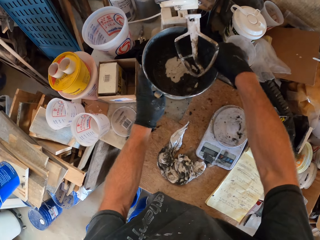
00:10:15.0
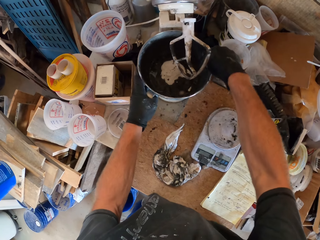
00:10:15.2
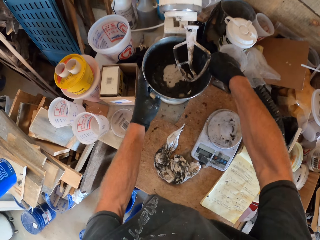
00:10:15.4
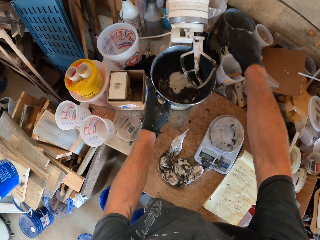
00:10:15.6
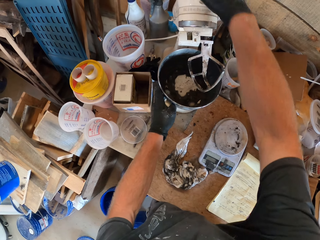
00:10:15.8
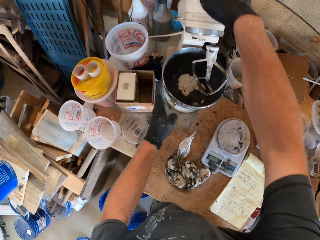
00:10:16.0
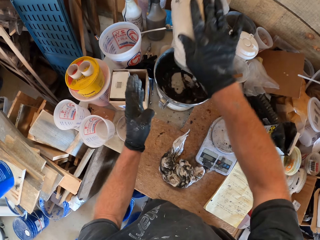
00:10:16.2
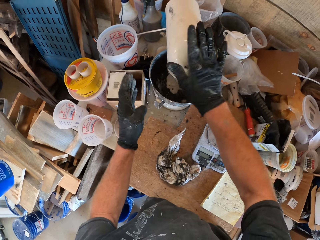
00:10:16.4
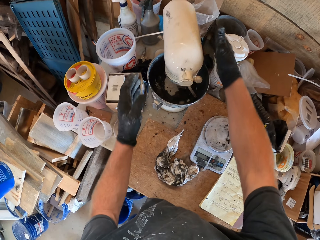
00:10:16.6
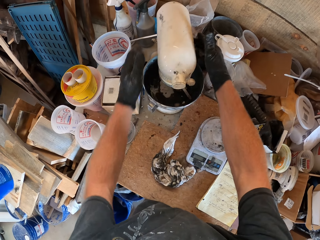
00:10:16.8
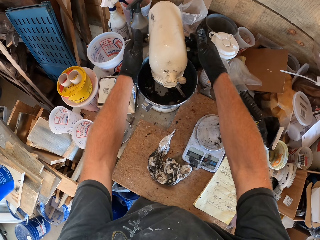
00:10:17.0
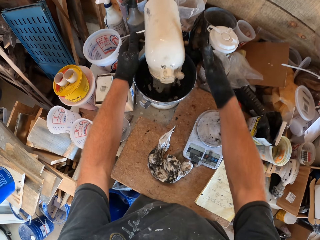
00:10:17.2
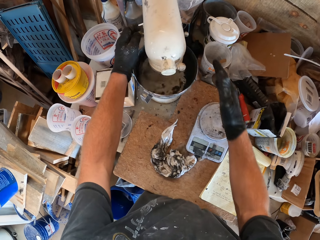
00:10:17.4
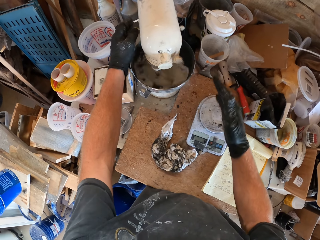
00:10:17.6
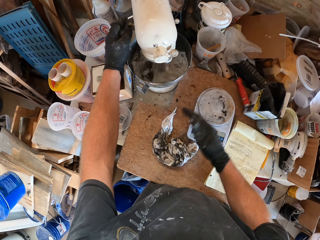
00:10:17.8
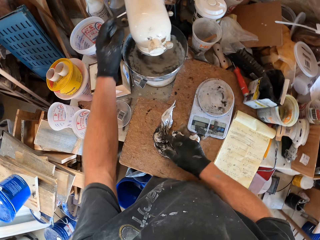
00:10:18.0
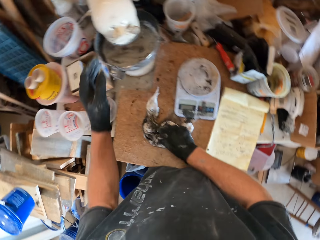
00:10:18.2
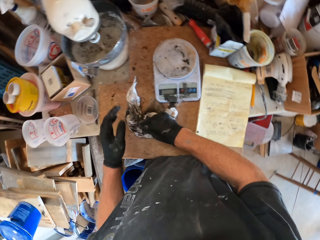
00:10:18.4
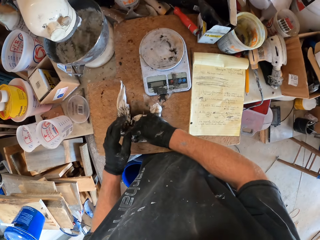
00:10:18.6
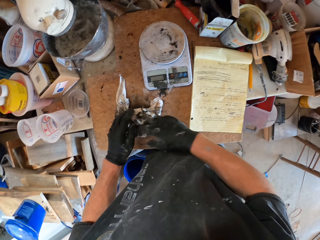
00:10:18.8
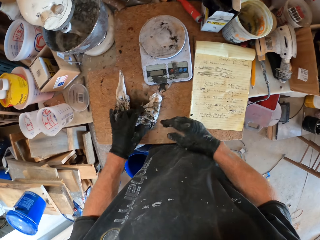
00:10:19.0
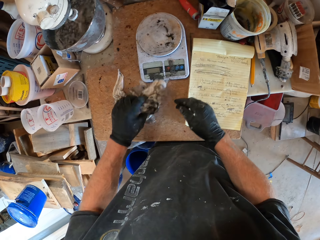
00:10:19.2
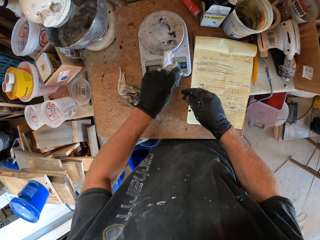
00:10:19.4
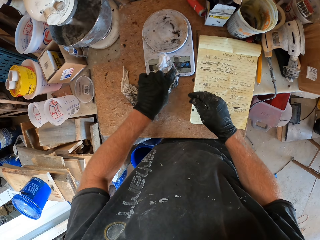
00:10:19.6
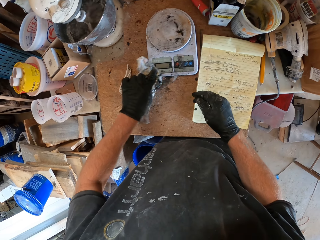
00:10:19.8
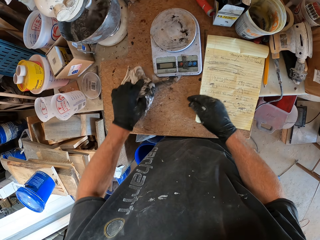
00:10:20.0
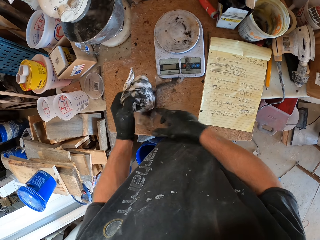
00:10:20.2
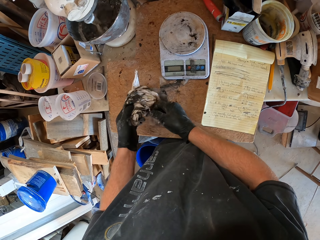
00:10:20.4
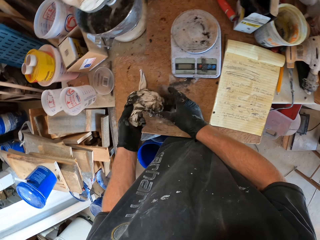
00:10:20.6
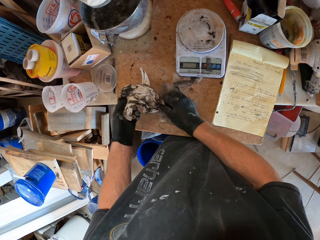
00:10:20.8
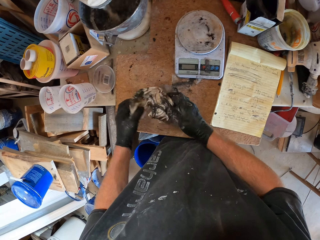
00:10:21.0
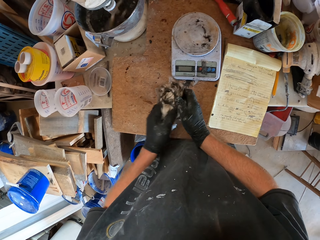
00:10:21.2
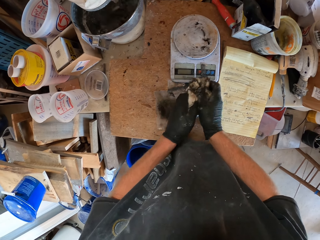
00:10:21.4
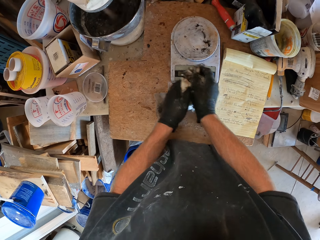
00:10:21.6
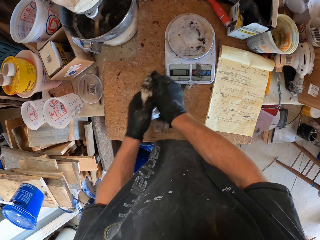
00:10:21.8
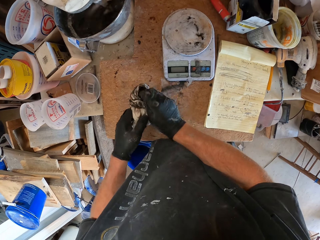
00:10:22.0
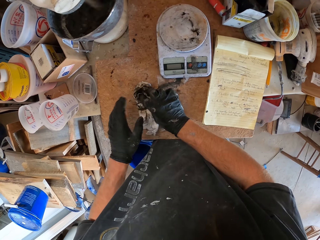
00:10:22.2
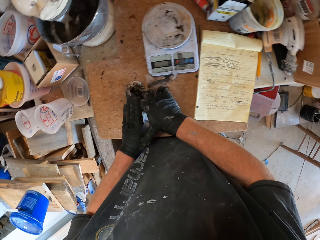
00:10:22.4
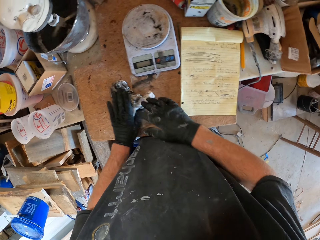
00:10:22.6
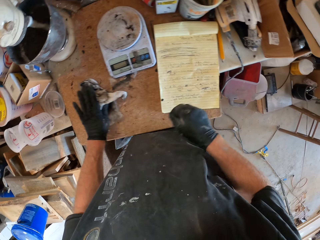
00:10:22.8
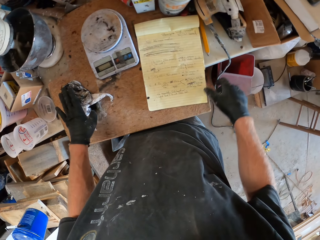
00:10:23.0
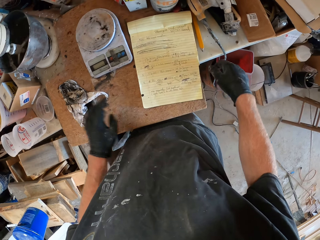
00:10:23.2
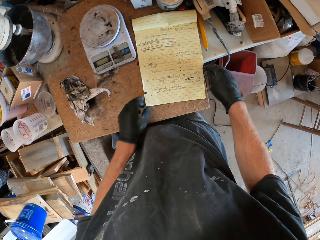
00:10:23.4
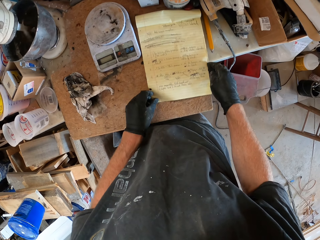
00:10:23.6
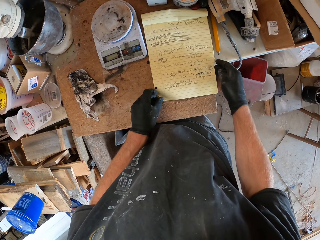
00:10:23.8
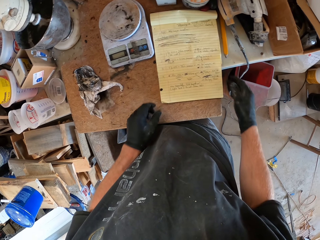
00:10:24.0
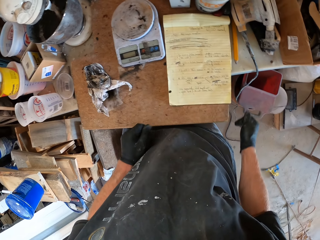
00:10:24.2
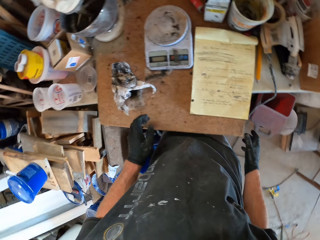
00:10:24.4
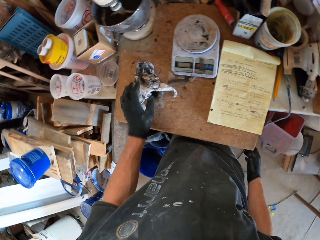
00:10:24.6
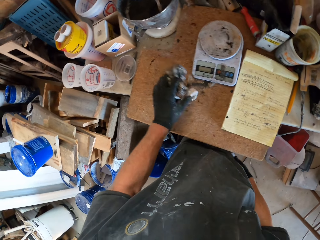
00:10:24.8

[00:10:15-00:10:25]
The camera wearer turns on the mixer. They wipe the weighing machine with a piece of cloth. They pick the cloth and wipe the table.

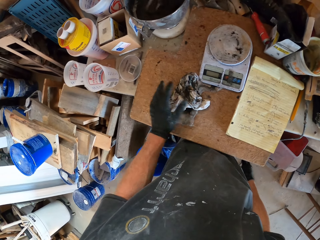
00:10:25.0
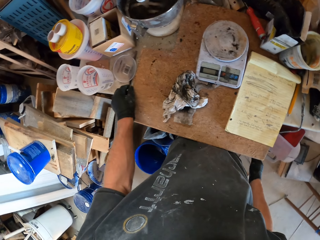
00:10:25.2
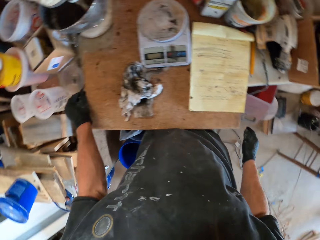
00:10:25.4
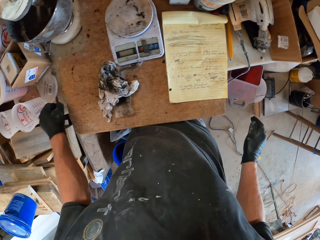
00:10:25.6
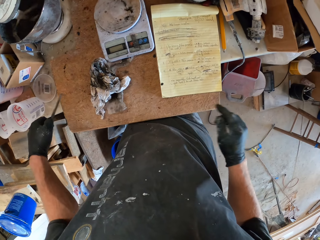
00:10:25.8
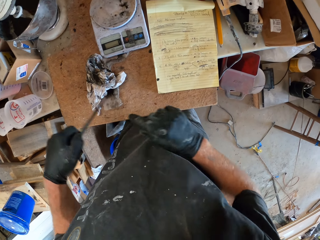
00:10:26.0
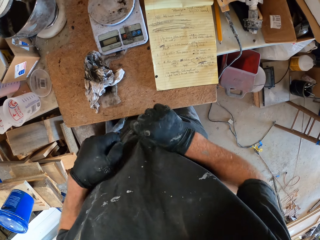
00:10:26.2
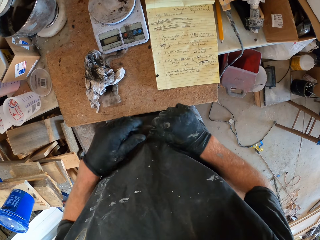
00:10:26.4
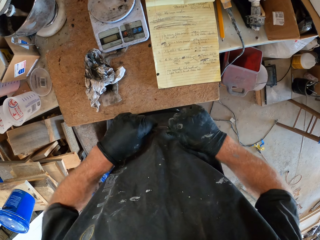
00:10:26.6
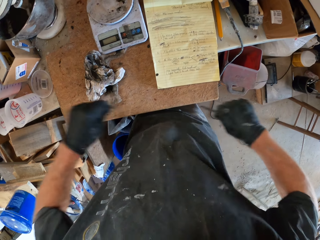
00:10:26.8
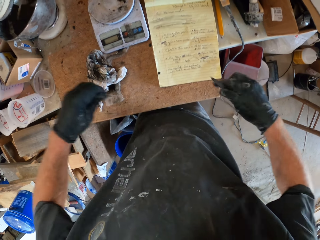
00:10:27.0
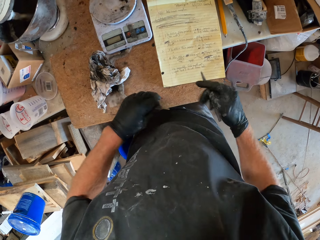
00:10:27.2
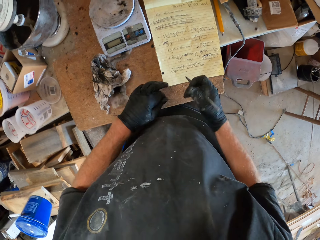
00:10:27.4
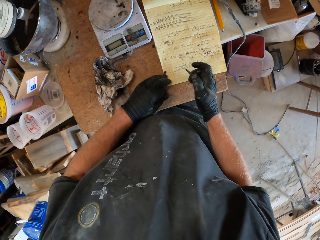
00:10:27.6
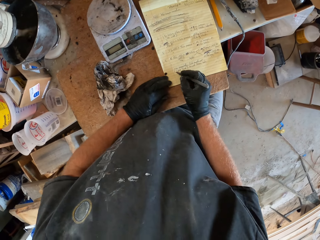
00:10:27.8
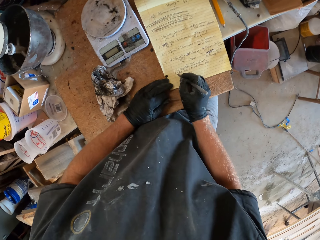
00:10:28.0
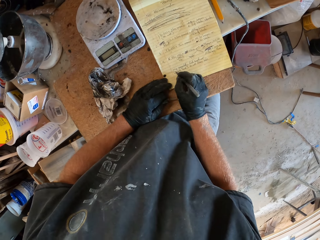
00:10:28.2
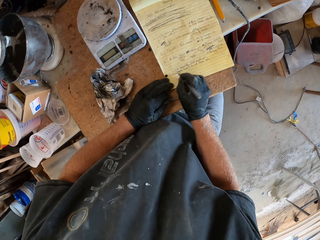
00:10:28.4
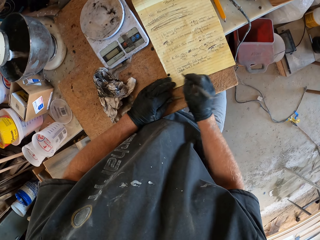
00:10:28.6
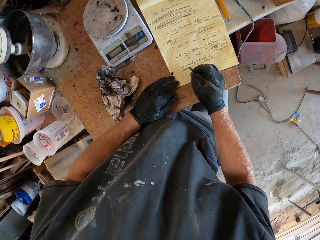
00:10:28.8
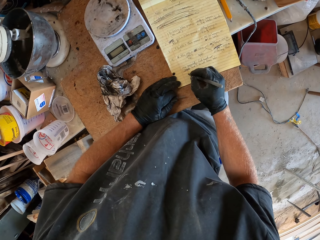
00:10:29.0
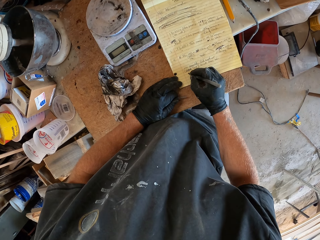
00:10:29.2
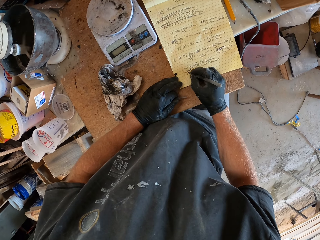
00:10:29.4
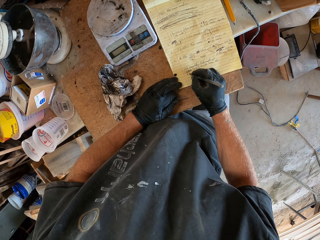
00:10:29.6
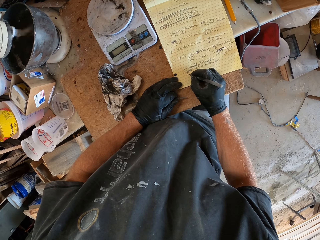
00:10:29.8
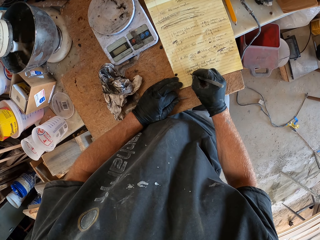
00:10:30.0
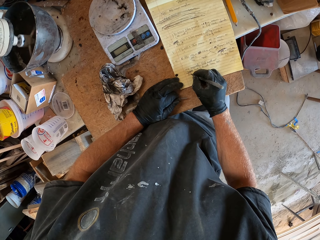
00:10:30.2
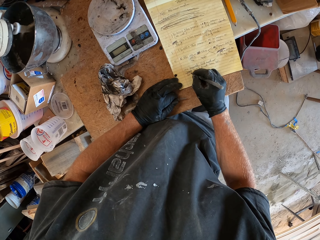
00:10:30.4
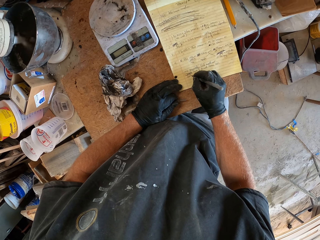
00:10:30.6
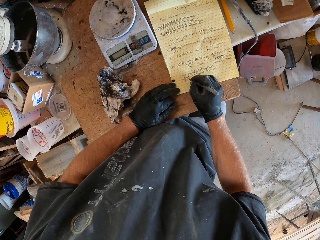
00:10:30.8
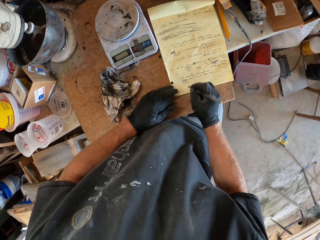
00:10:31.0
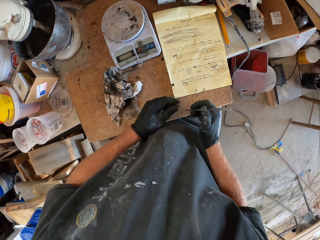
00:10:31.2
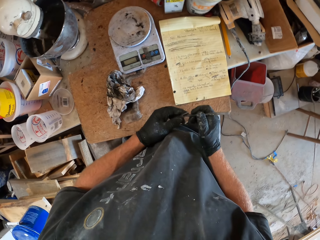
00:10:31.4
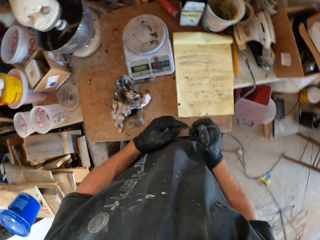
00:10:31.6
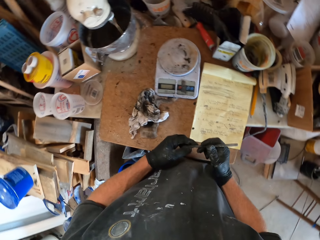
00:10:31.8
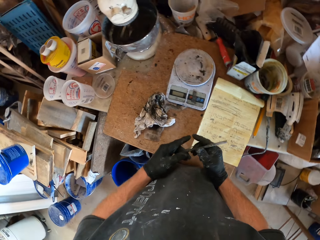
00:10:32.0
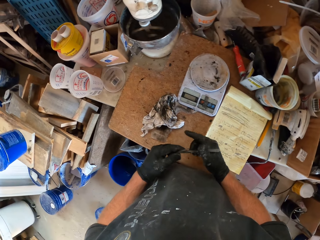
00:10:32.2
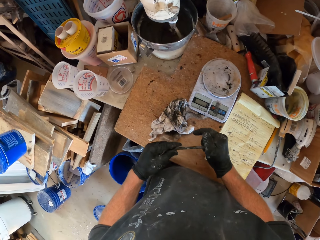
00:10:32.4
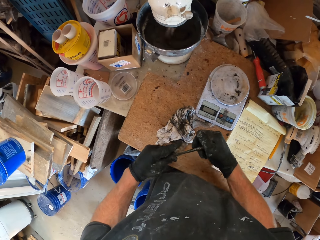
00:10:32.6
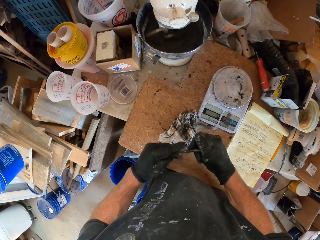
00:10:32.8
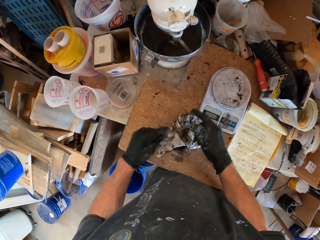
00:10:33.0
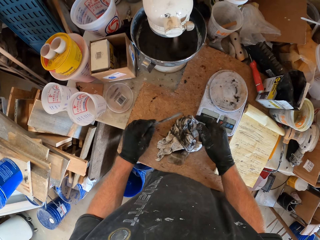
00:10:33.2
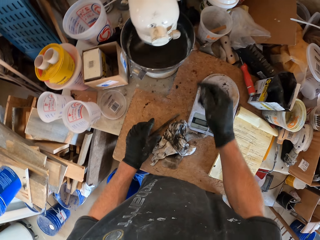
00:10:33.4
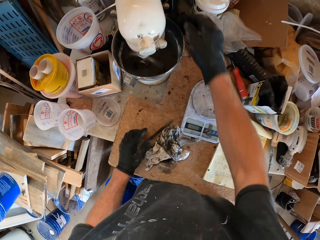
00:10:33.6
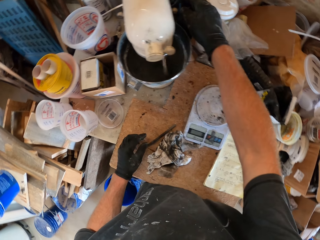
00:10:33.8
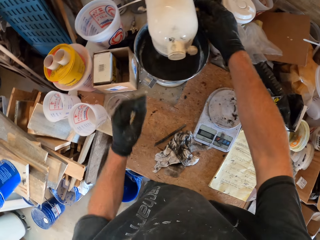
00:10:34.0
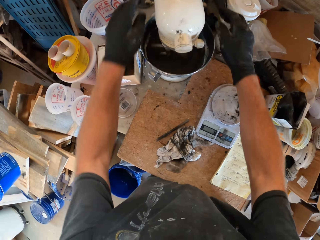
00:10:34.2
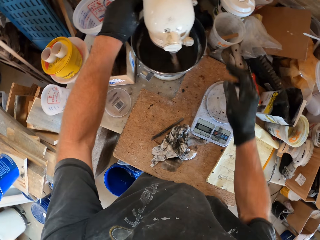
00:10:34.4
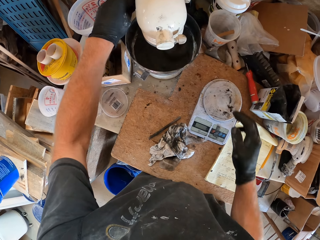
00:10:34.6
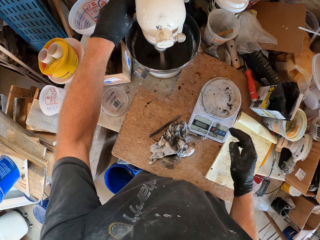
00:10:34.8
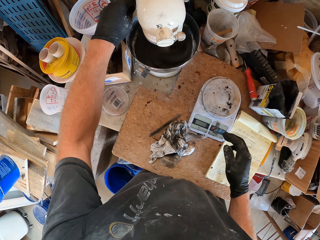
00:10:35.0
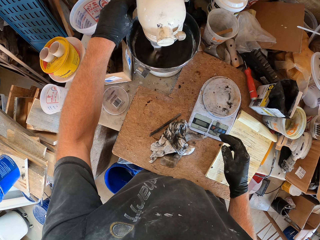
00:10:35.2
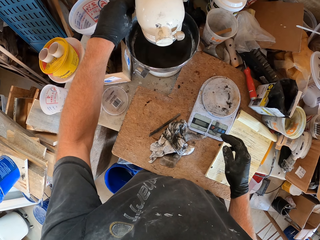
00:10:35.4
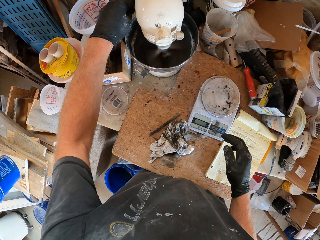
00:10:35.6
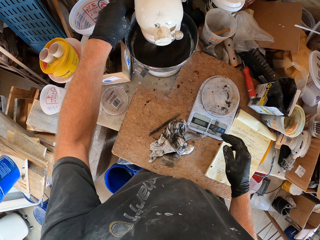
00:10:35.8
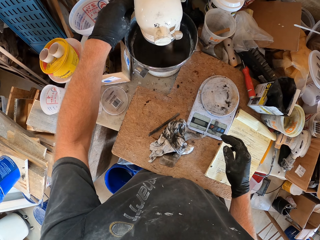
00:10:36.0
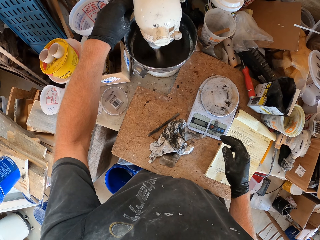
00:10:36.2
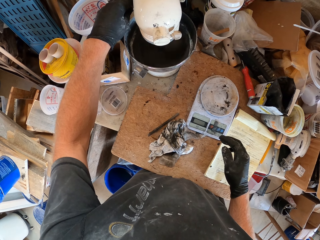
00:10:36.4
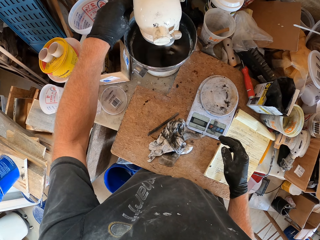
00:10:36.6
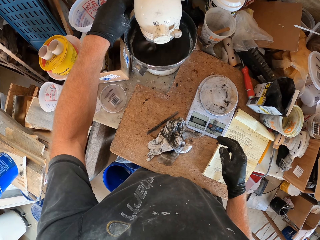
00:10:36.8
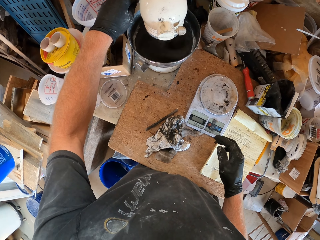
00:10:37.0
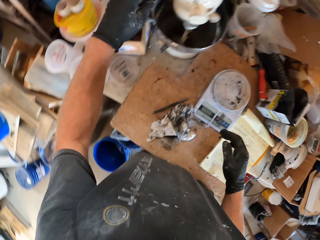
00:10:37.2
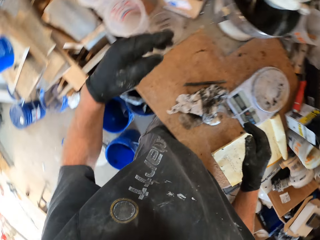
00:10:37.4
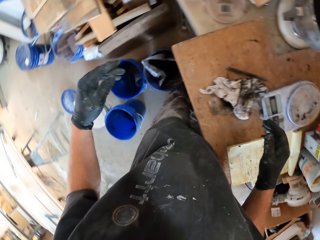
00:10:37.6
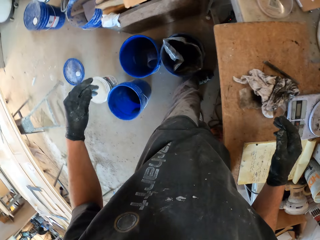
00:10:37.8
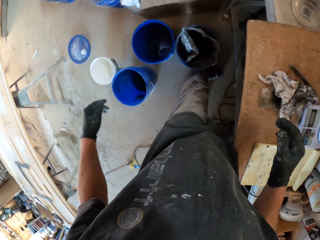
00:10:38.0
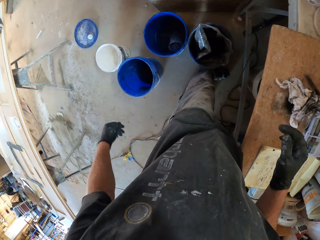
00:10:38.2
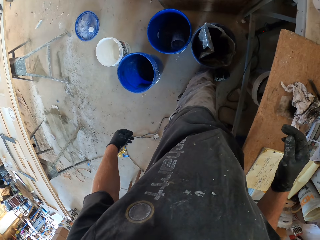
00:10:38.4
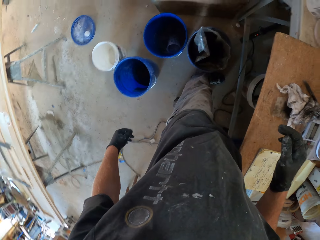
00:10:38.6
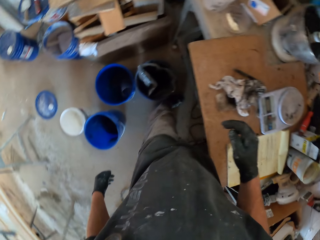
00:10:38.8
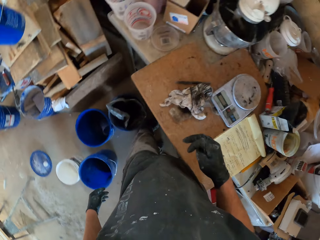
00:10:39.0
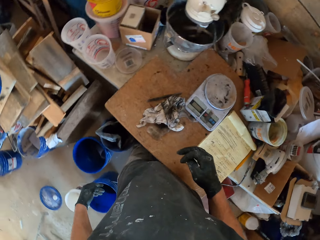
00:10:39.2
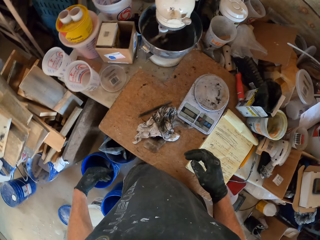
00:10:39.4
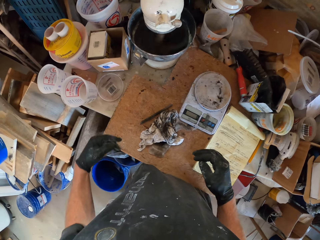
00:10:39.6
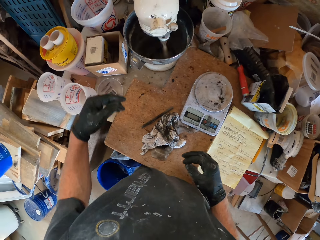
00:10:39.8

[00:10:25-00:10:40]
The camera wearer picks up a pen. They write on a book or paper. They put down the pen. They turn on the mixer.
